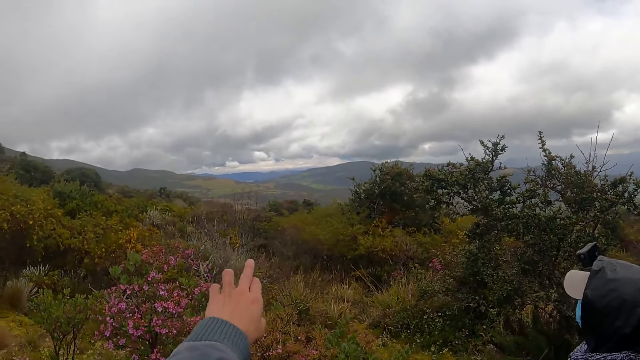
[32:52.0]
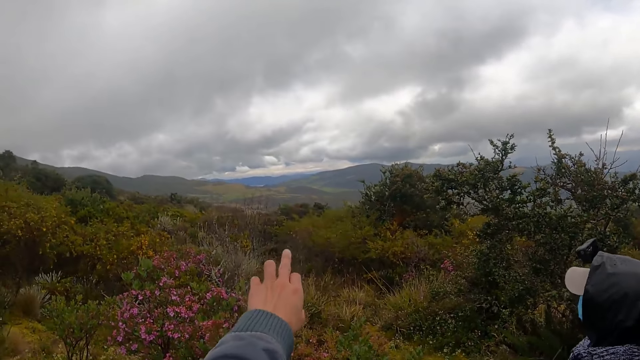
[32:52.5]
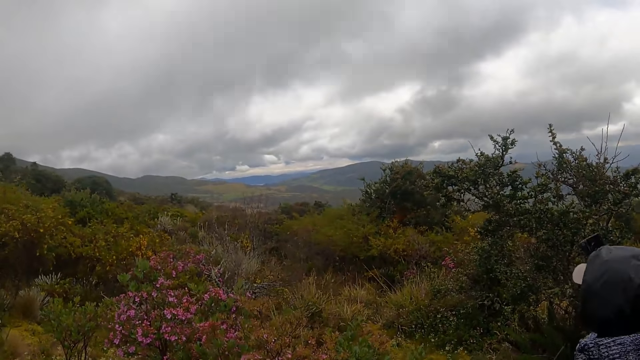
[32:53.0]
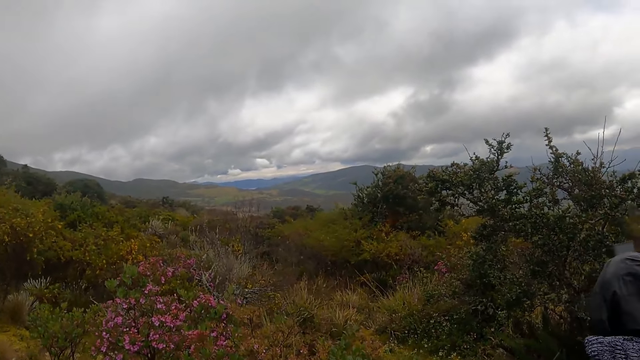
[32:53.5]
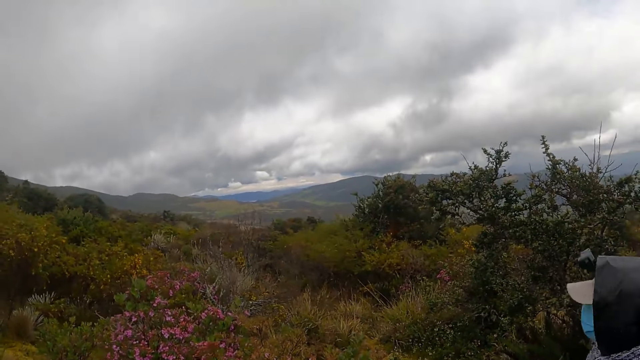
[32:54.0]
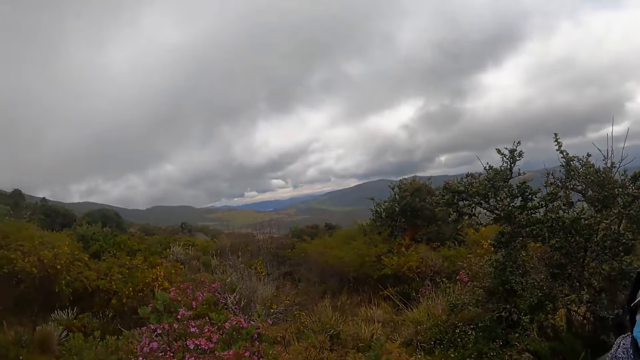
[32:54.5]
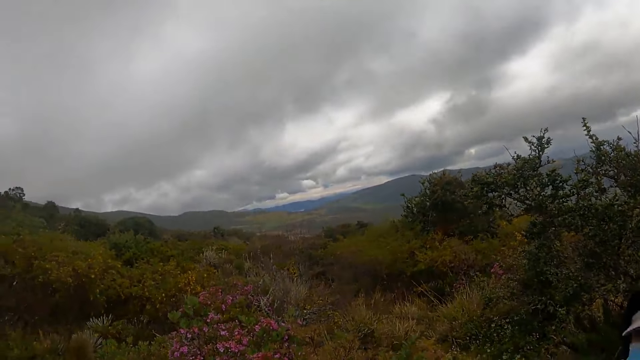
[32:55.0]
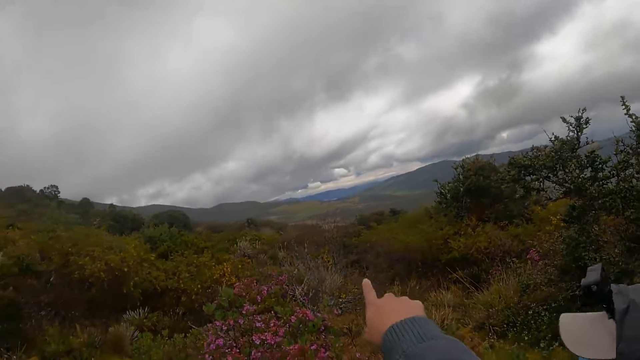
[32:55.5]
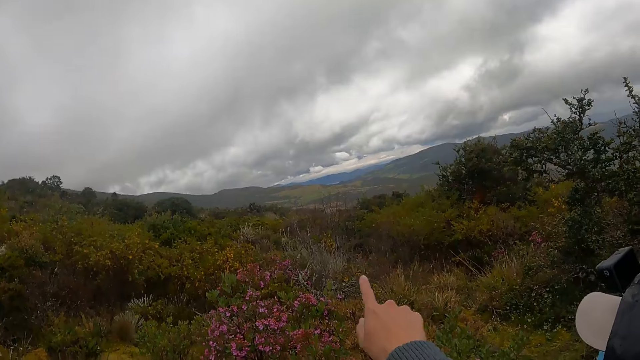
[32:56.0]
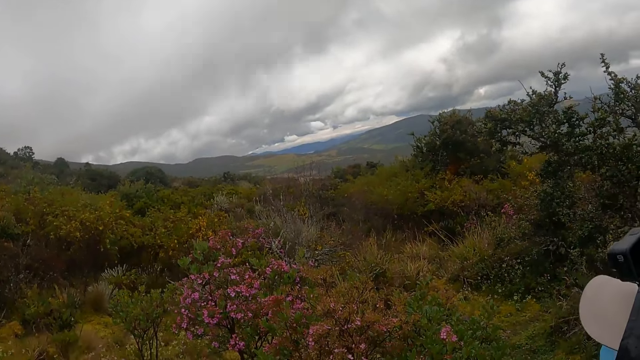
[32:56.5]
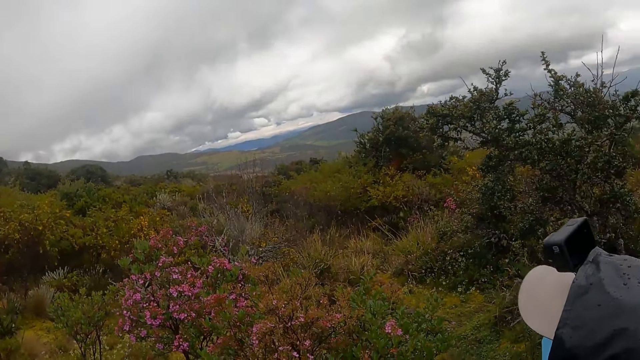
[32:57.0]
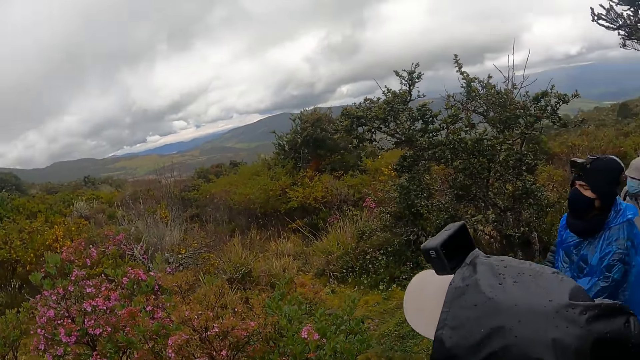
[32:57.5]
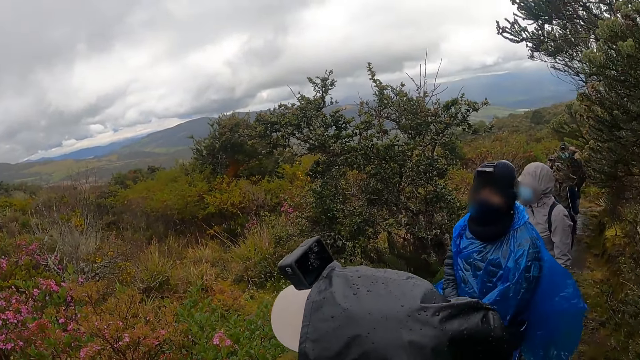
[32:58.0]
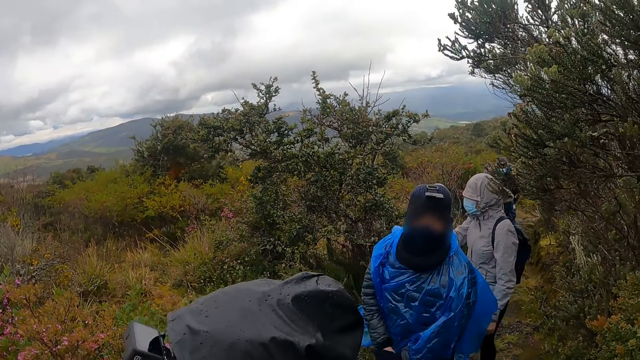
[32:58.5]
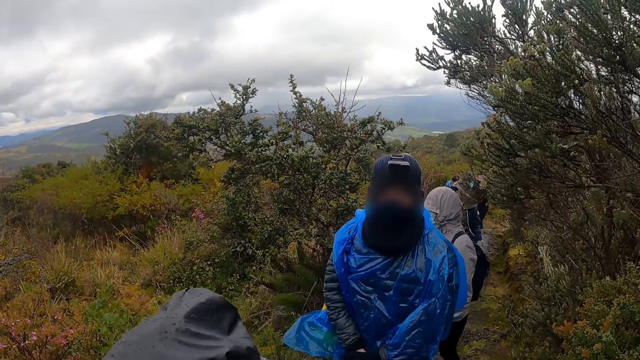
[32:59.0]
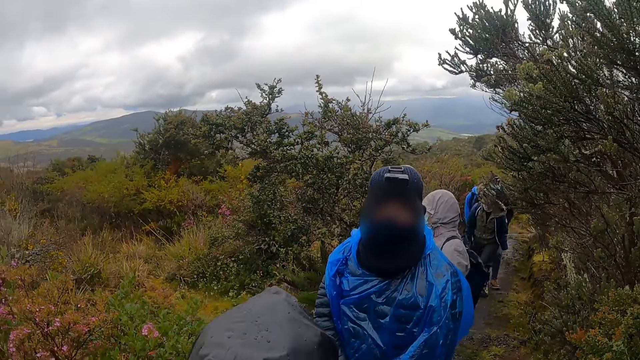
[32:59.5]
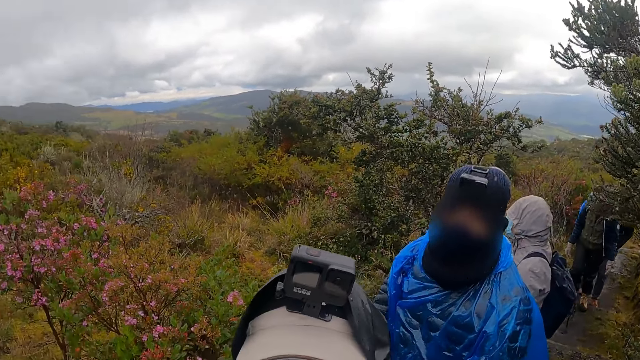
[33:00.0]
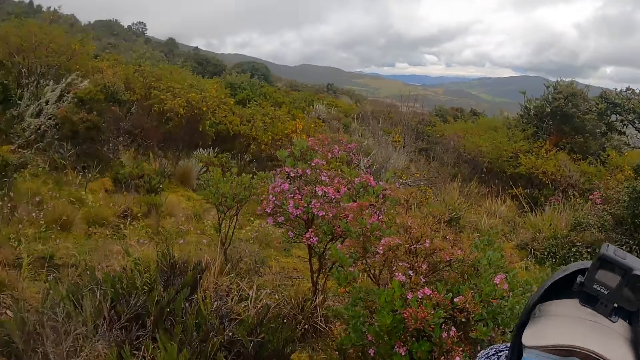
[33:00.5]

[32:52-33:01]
The camera wearer points at the mountain. They point at the mountain again. They look around.

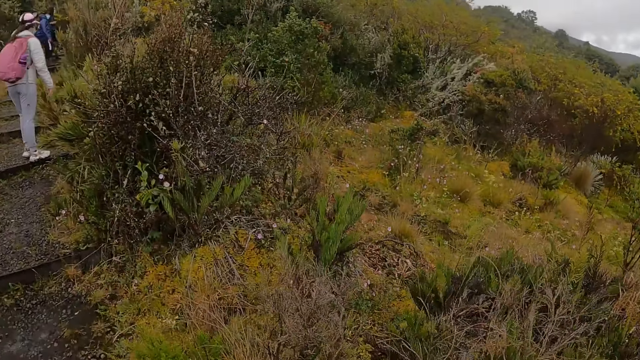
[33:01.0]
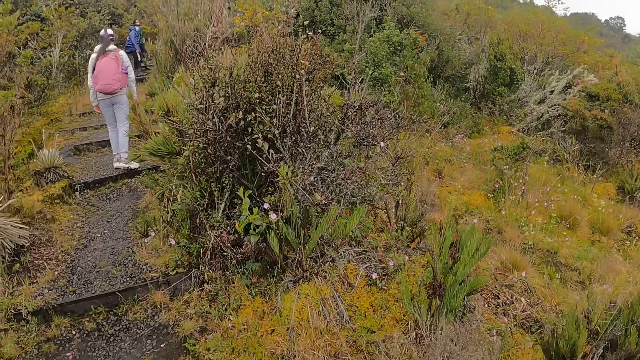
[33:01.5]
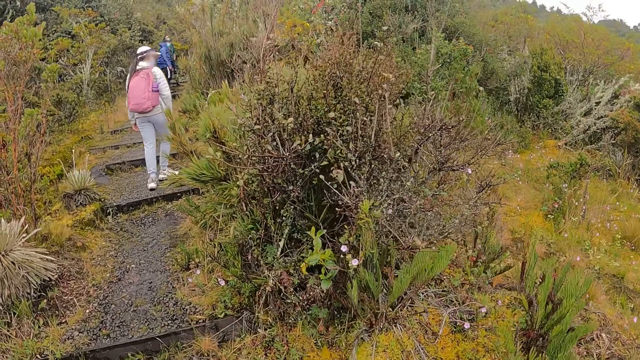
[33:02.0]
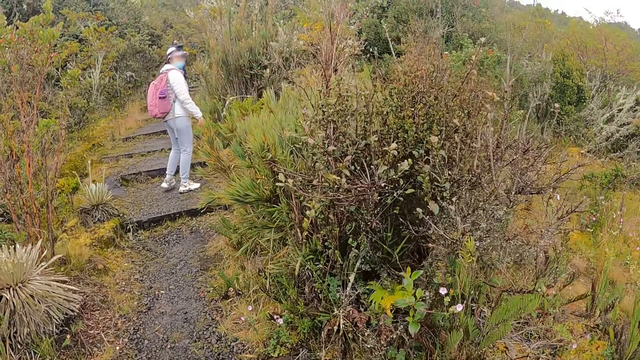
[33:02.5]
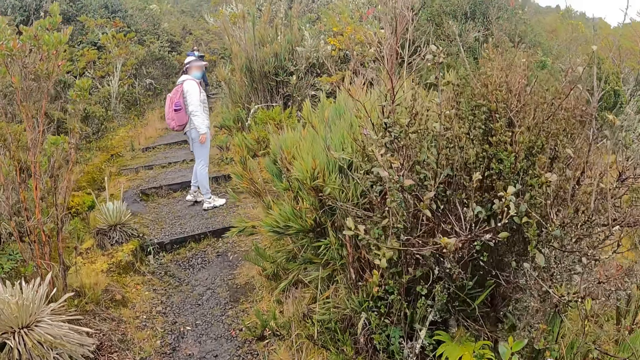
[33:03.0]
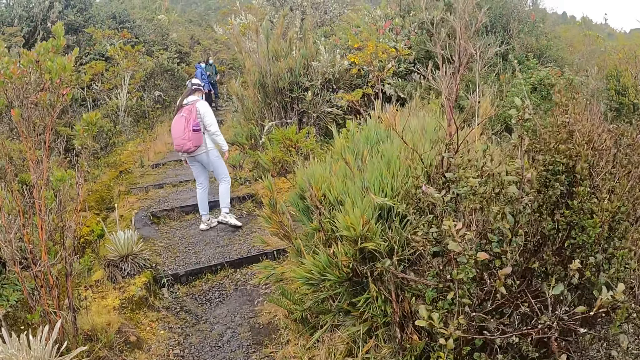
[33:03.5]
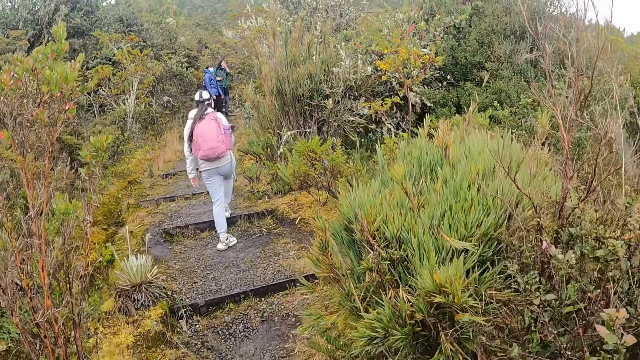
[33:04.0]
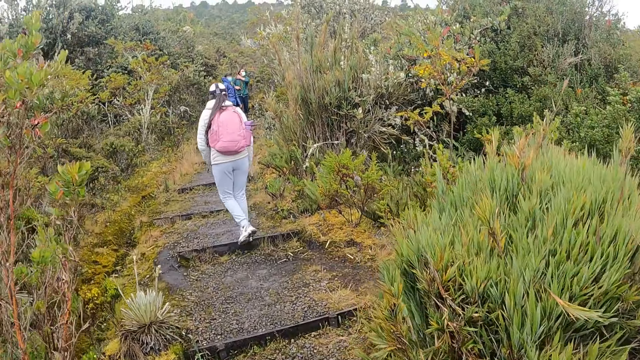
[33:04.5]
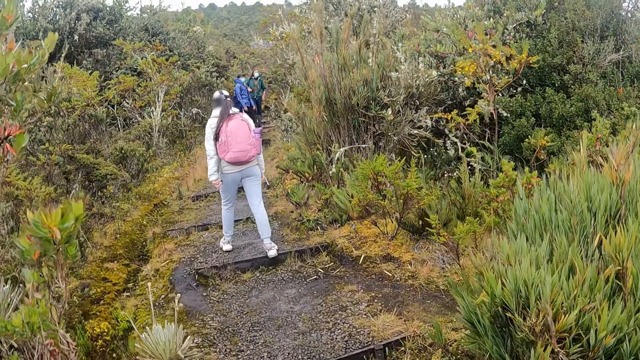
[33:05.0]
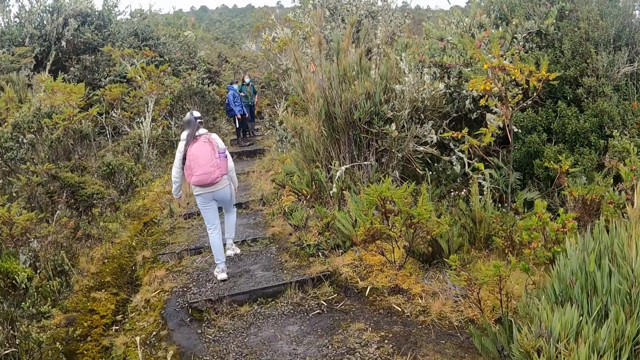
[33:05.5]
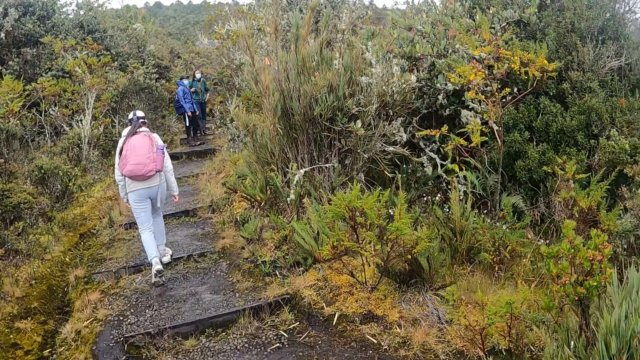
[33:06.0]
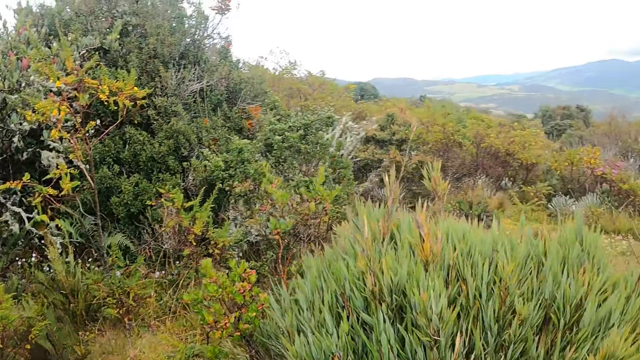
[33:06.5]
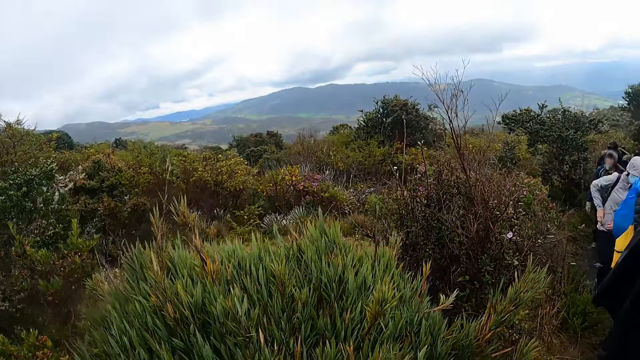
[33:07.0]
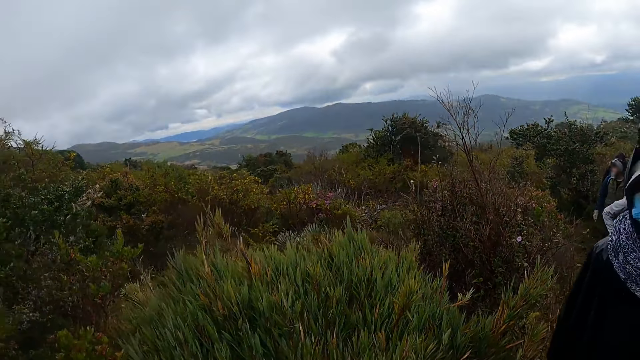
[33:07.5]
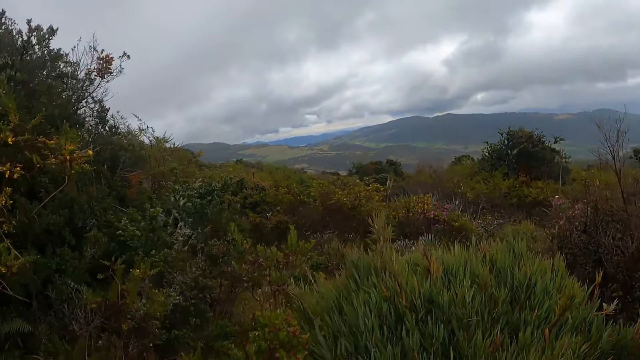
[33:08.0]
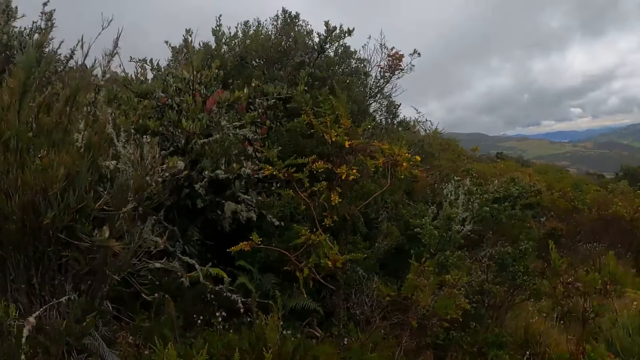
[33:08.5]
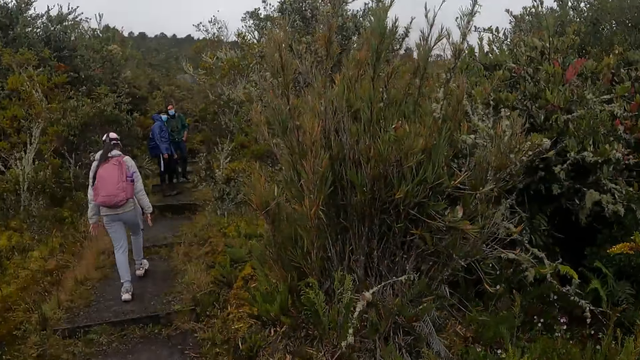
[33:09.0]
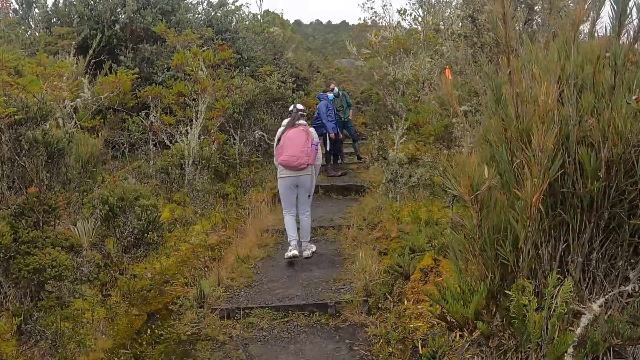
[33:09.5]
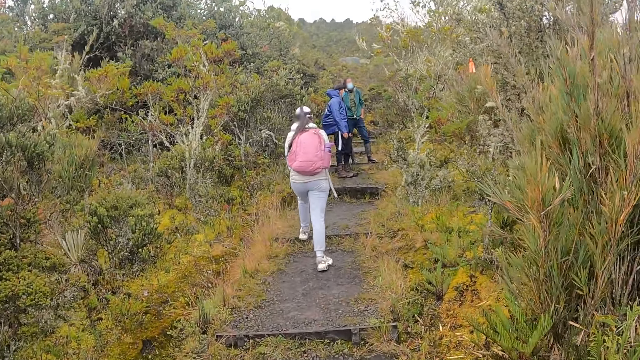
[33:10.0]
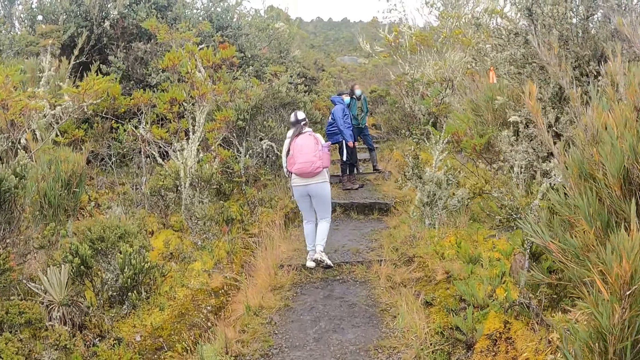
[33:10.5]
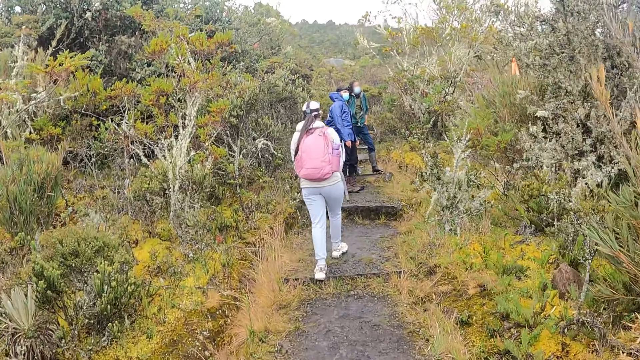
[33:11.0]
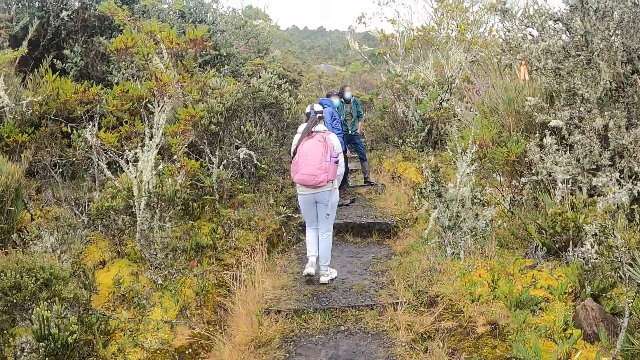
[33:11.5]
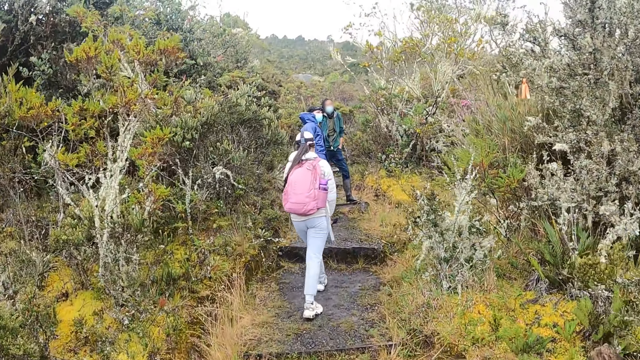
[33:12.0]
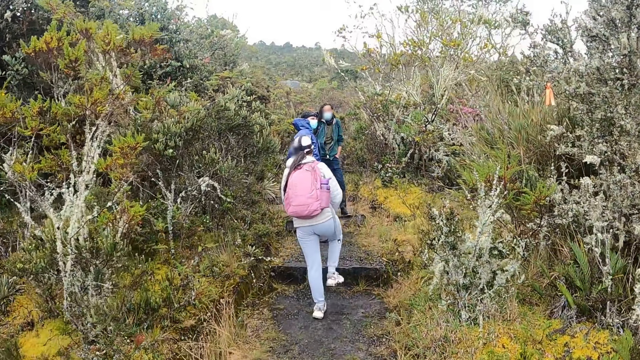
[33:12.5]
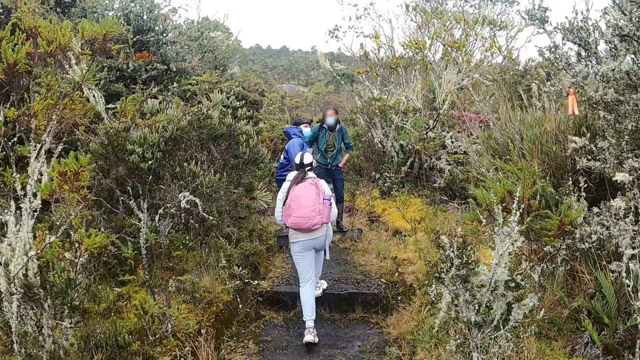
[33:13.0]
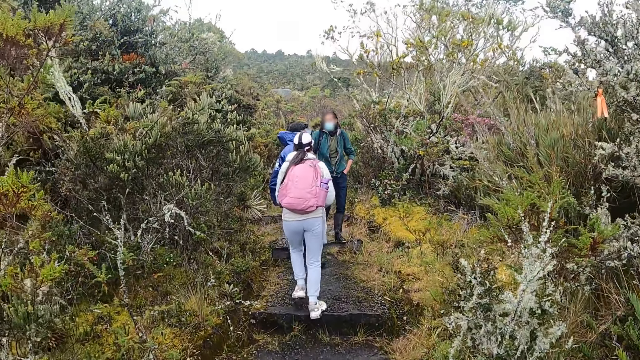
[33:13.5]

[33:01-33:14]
A person looks behind. The camera wearer hikes on the mountain. They look around. They hike on the mountain.
